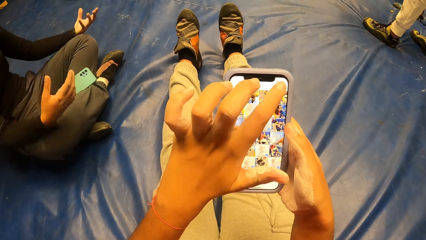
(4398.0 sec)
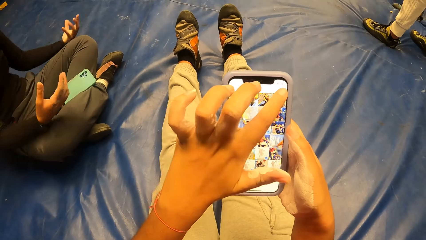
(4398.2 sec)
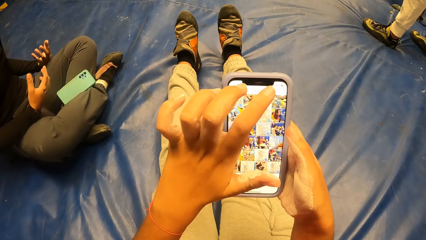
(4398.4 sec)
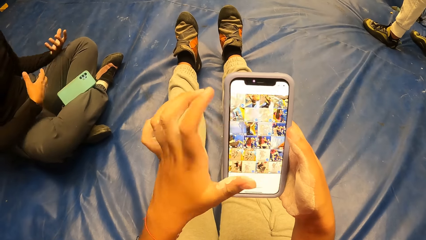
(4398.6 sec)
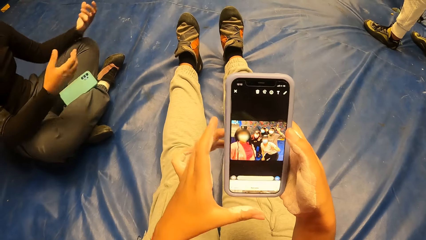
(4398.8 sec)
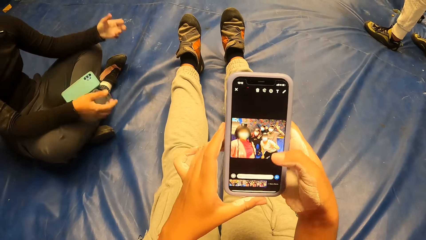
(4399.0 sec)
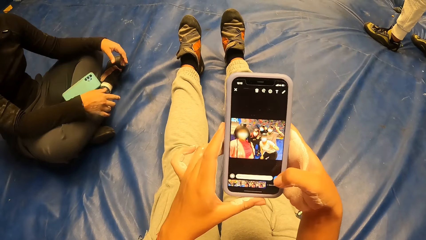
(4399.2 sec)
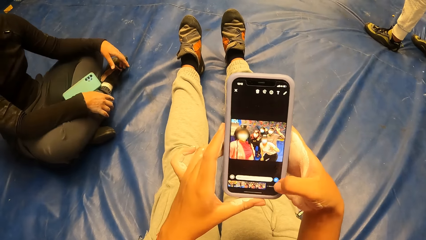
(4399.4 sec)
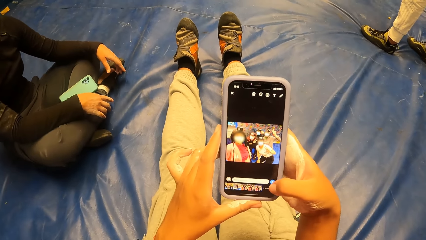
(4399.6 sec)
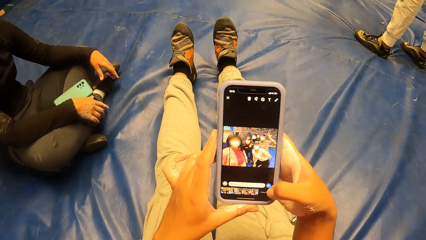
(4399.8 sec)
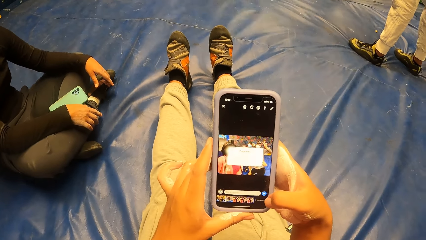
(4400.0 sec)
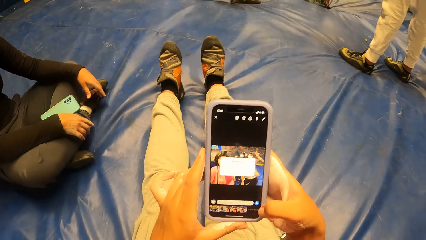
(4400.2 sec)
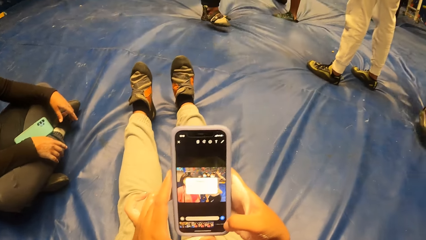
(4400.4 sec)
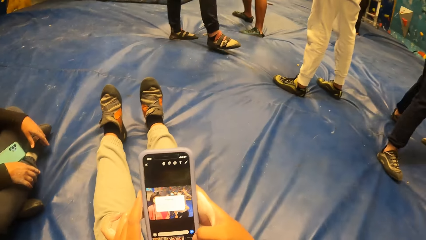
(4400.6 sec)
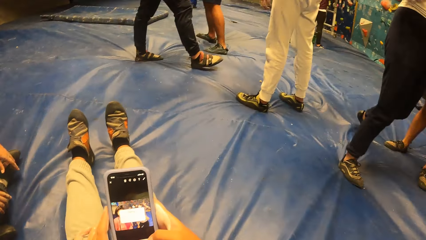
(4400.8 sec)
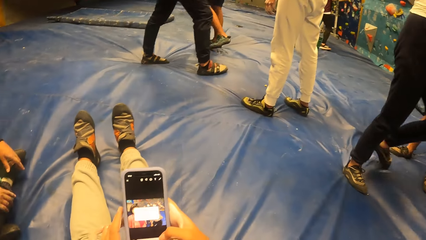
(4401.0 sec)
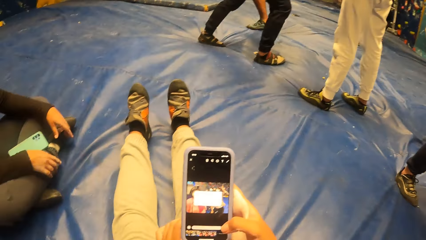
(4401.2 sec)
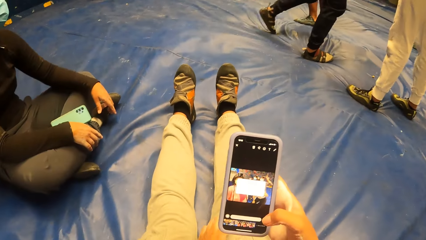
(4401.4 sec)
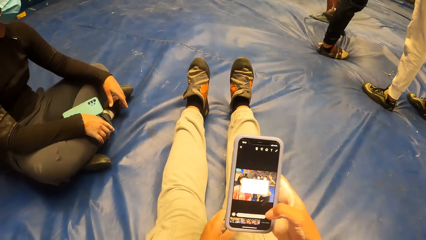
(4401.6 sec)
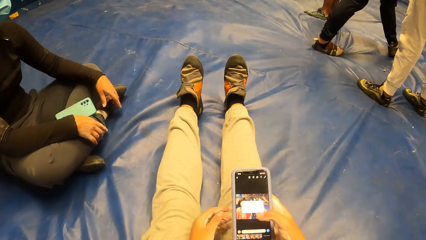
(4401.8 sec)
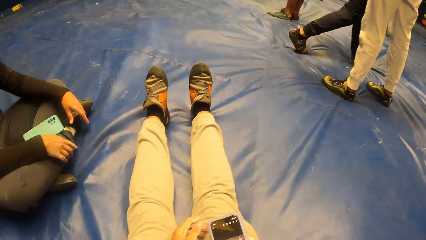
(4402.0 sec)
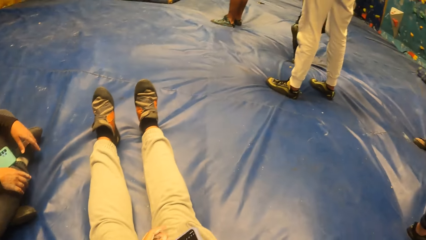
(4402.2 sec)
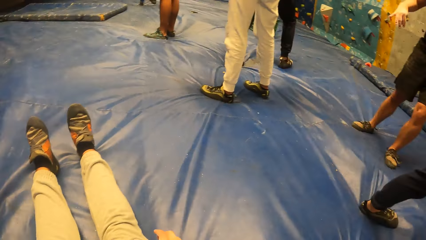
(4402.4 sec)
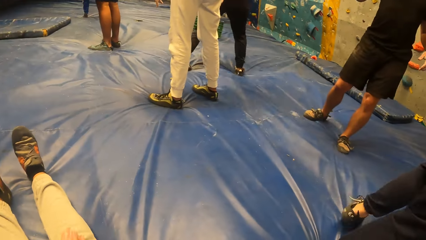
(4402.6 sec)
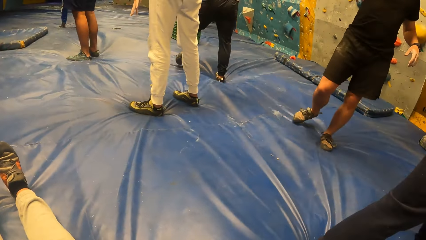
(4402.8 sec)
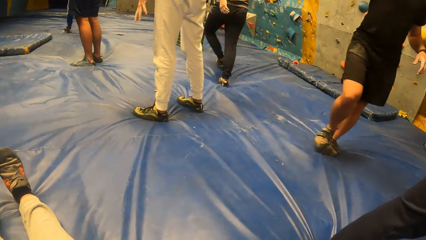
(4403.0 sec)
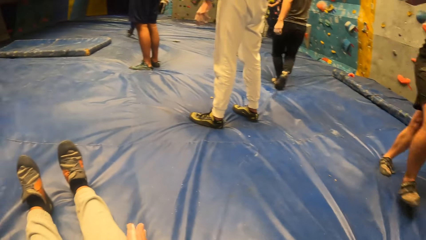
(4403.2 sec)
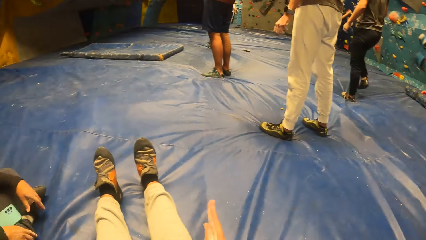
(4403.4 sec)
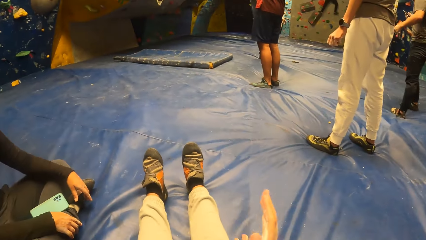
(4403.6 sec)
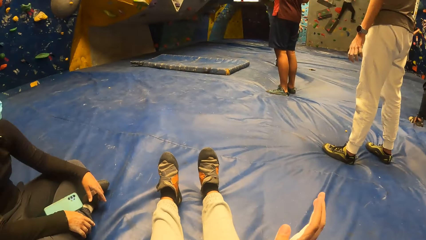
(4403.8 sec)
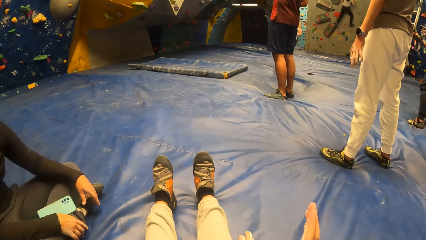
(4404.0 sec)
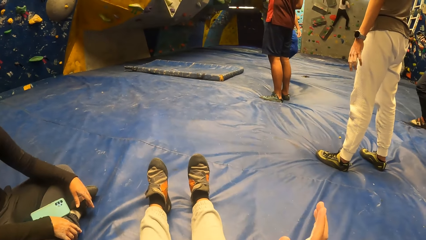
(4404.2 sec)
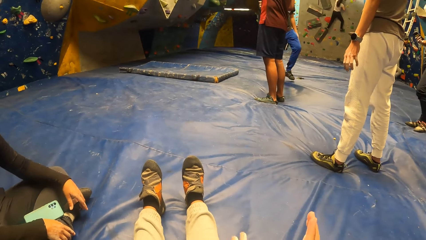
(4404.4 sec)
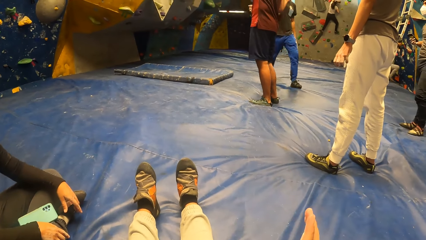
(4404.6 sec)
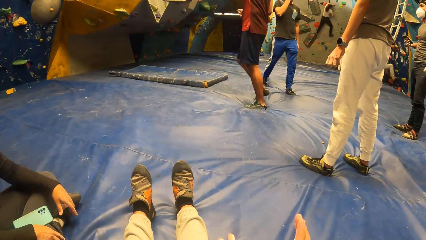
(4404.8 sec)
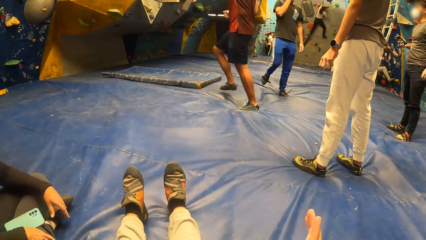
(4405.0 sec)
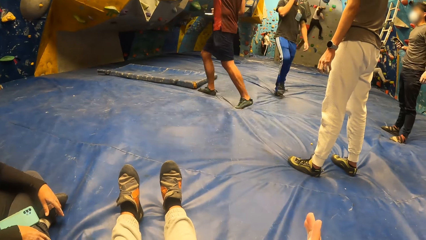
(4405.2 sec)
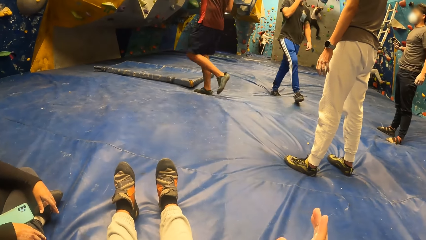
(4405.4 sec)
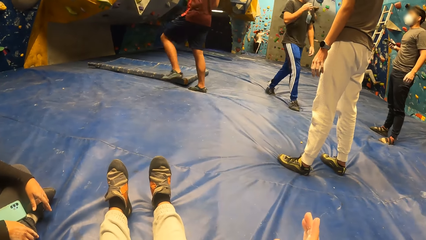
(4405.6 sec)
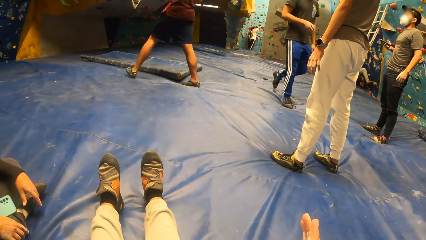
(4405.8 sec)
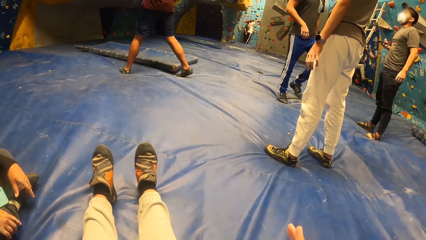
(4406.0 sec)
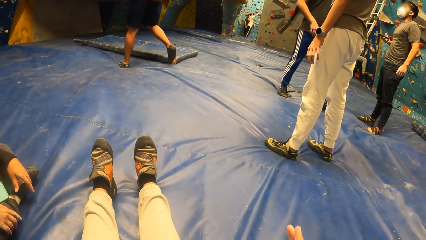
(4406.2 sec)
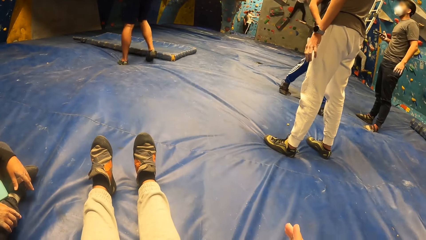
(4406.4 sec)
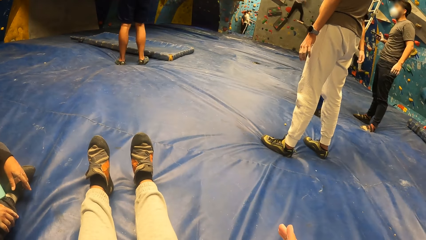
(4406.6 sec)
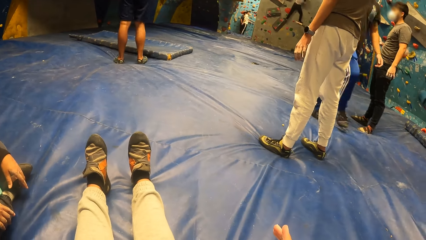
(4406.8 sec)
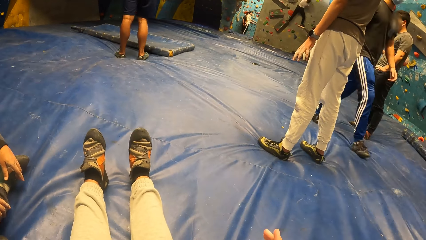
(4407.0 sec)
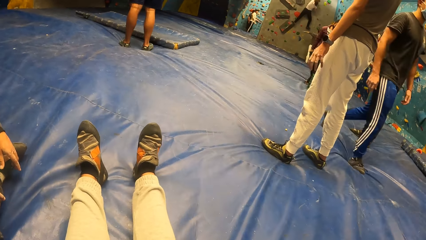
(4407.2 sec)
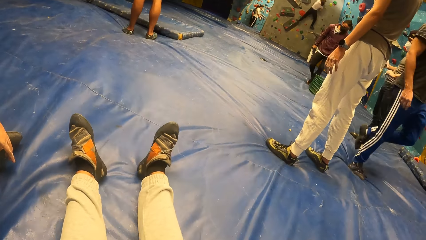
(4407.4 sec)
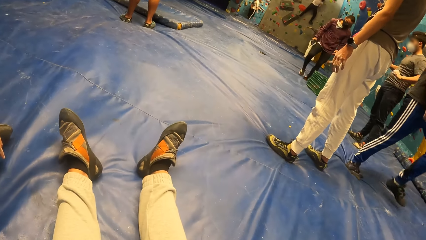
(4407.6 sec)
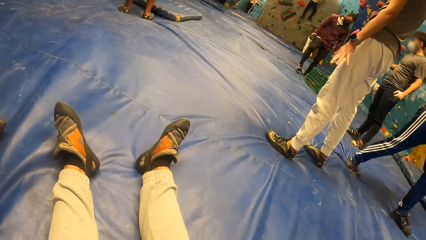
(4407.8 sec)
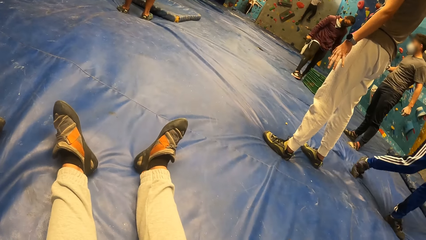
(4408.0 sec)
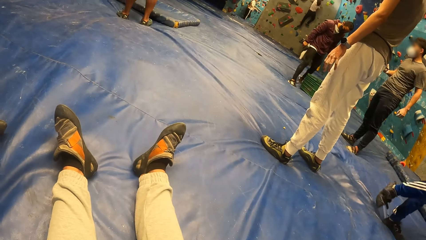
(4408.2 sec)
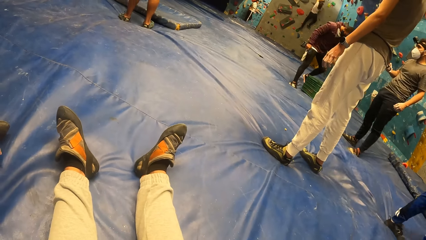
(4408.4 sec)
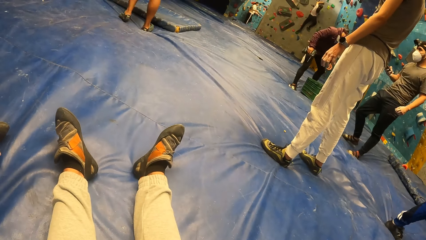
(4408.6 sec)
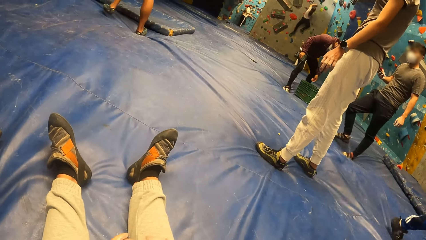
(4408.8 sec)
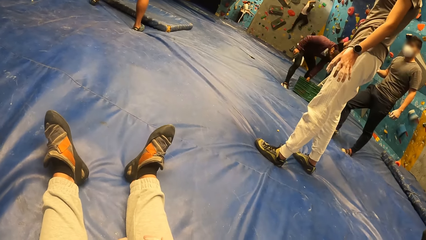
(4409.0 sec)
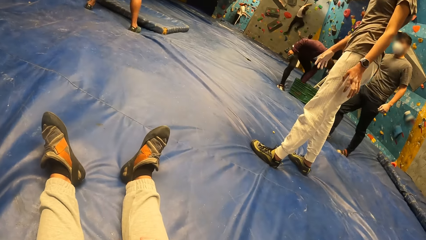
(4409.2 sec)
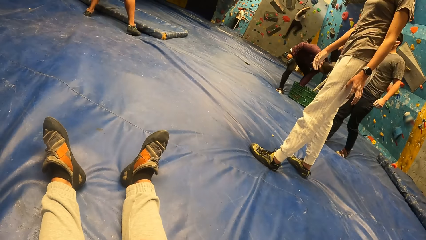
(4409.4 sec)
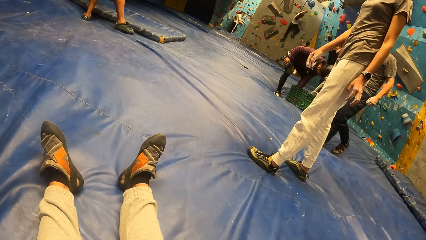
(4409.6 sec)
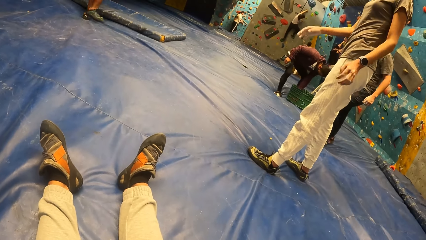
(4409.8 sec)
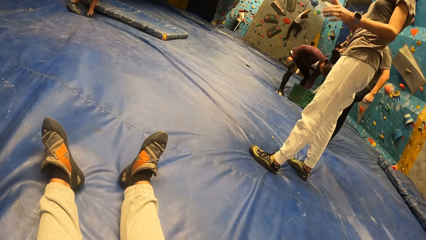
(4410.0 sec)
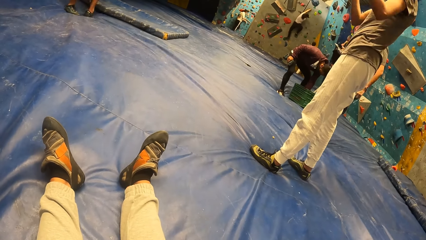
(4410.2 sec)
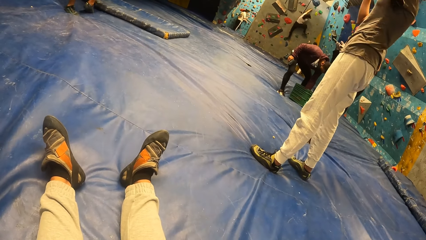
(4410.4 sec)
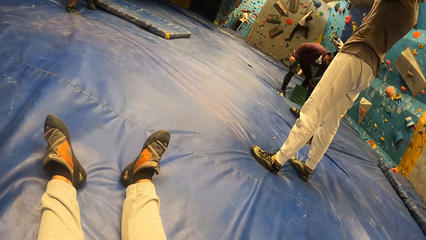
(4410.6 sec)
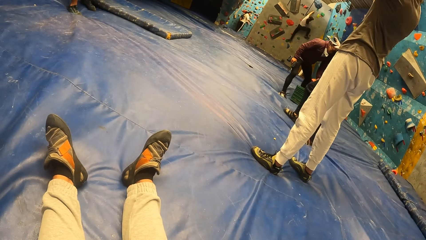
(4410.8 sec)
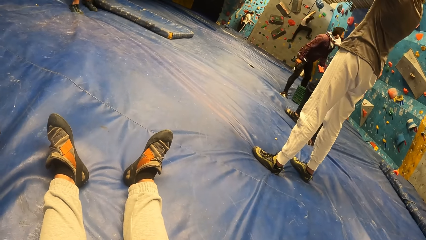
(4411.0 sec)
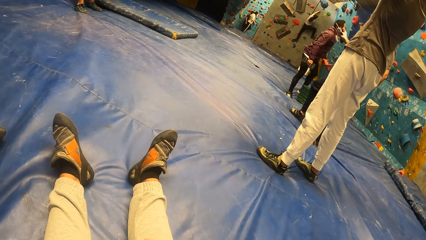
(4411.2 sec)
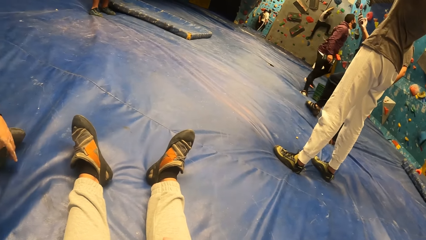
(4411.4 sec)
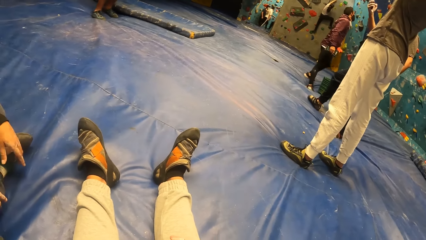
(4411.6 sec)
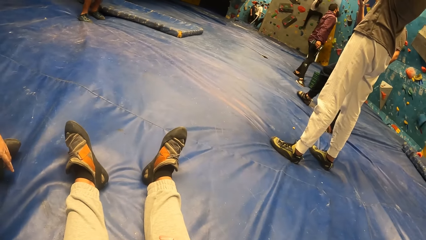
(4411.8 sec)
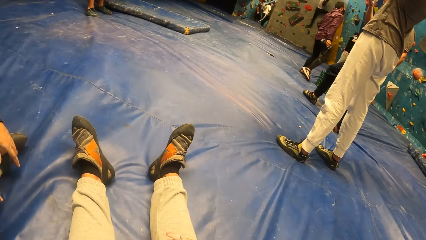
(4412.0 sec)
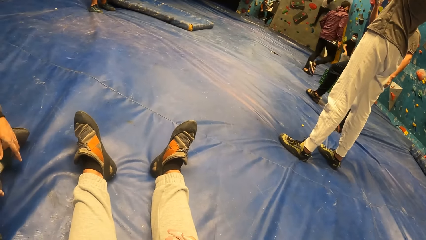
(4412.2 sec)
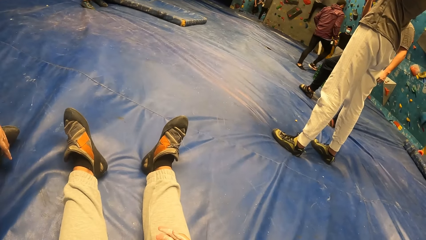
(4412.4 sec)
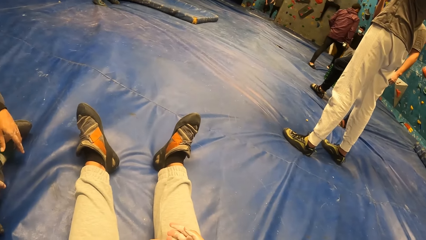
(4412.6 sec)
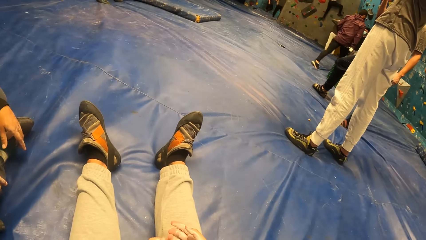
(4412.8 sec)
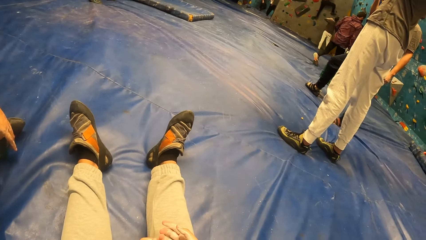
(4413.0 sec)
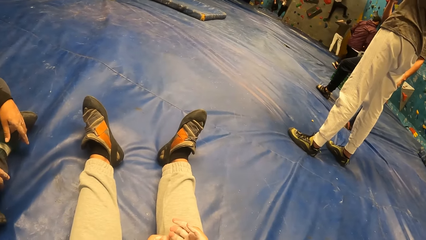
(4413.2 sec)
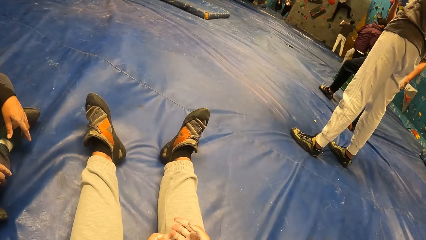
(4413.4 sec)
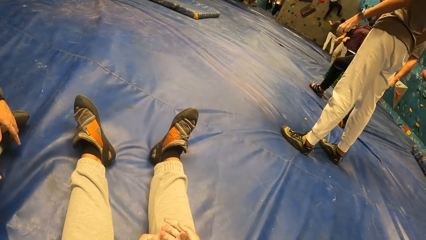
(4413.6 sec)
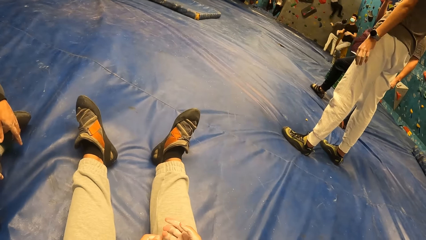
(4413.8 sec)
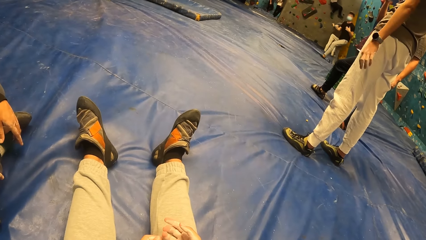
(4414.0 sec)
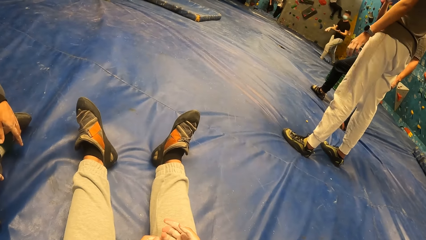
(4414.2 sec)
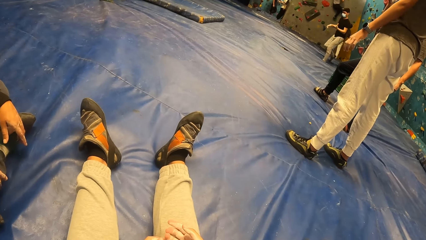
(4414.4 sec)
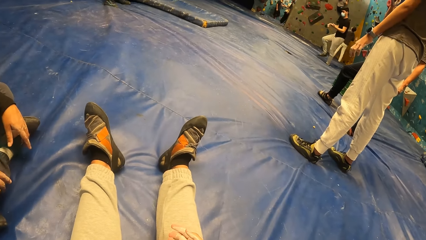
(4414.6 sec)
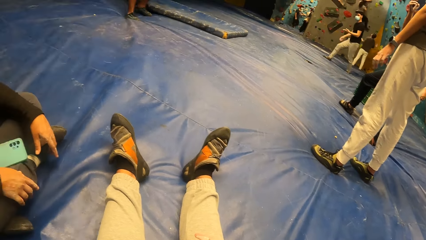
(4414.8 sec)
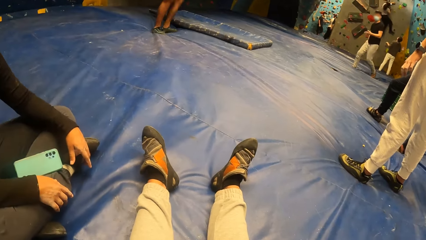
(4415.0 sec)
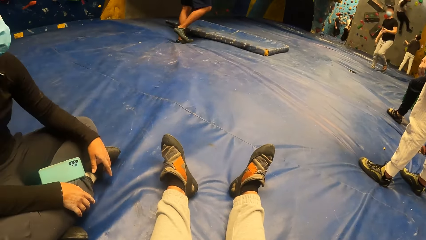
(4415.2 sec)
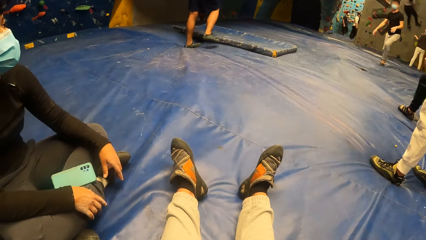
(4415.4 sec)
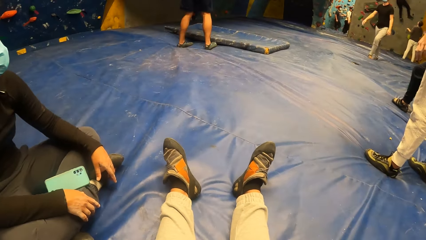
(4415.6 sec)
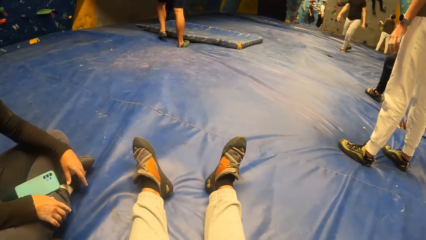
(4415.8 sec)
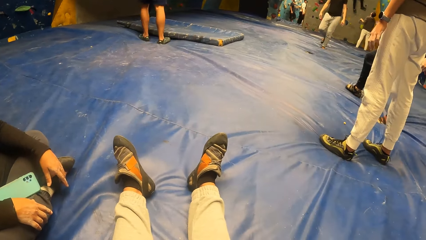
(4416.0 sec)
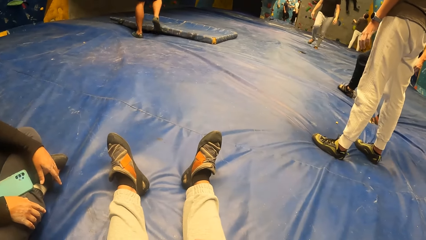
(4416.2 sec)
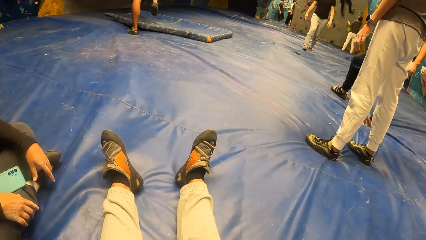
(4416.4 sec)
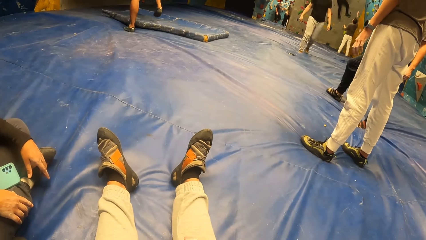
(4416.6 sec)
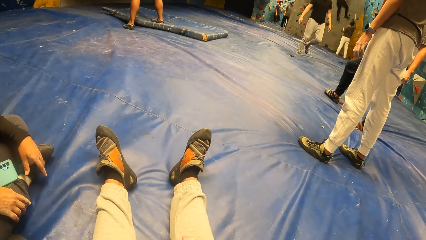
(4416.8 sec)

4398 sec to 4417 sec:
A lady stares at the hand palms and wipes the hands with the sweatpants. The camera wearer operates the smart phone. They look around. They wave a hand up. They rub both hands together. They shake the legs on the carpet. They stare around.
